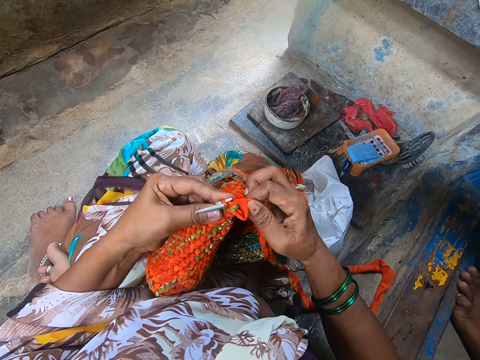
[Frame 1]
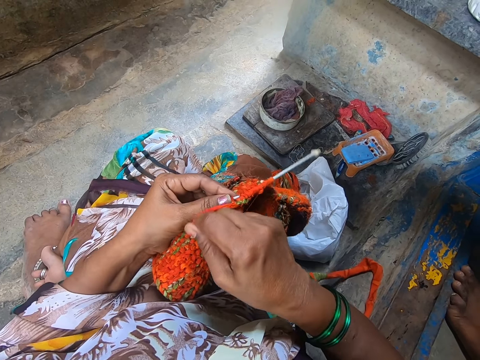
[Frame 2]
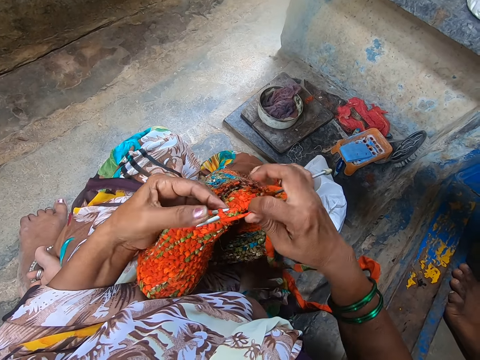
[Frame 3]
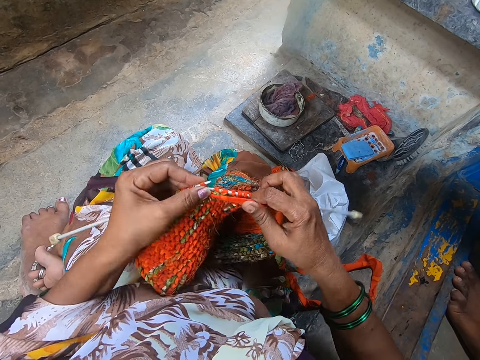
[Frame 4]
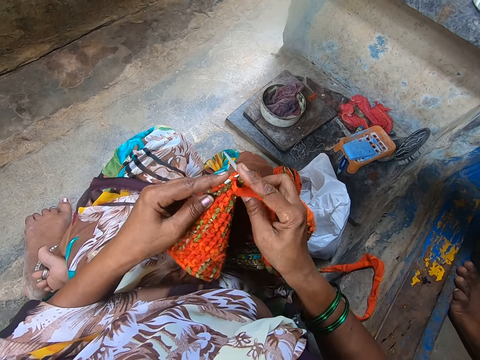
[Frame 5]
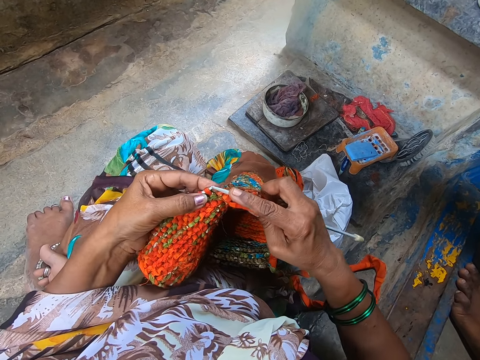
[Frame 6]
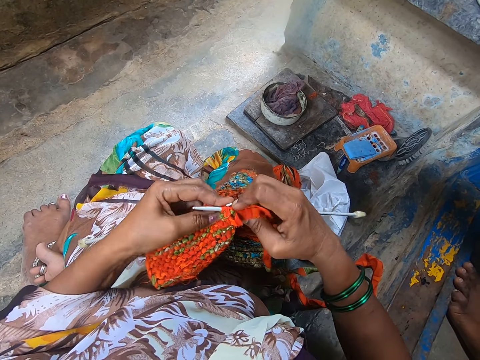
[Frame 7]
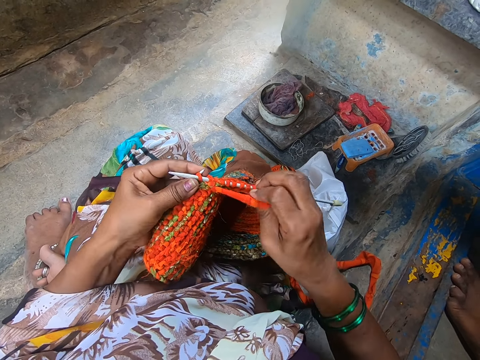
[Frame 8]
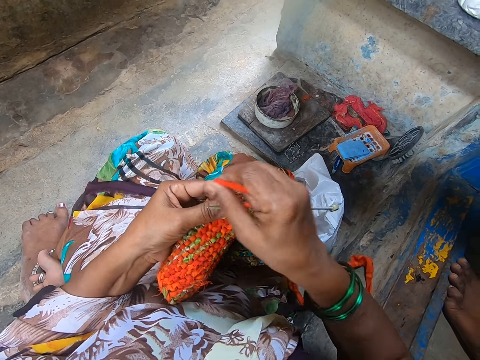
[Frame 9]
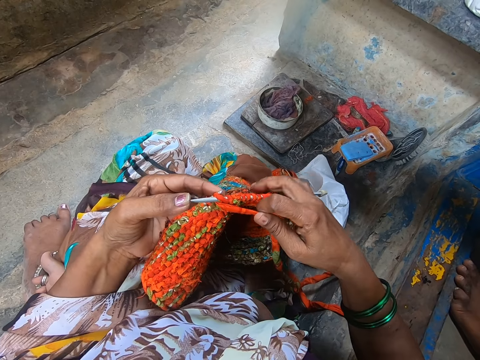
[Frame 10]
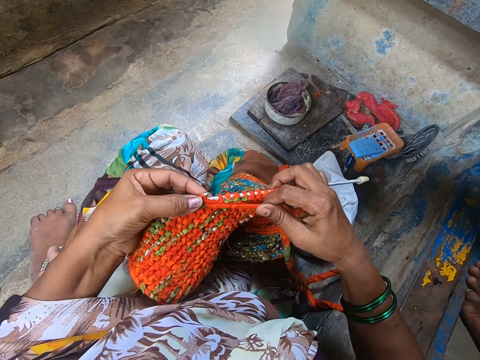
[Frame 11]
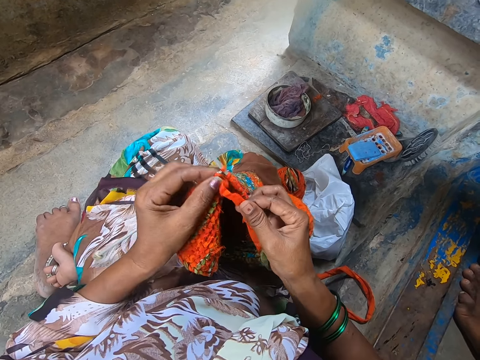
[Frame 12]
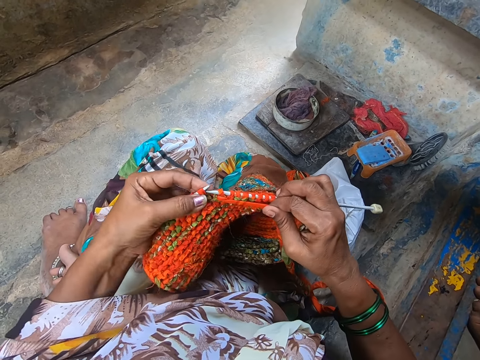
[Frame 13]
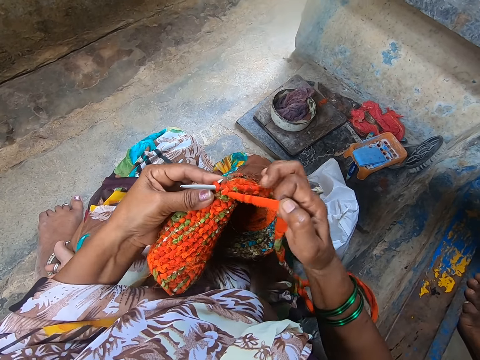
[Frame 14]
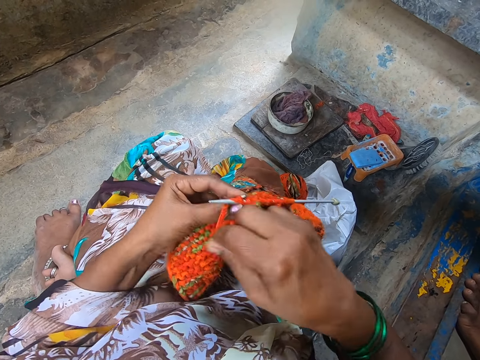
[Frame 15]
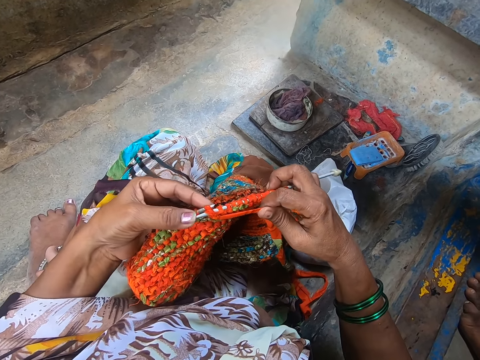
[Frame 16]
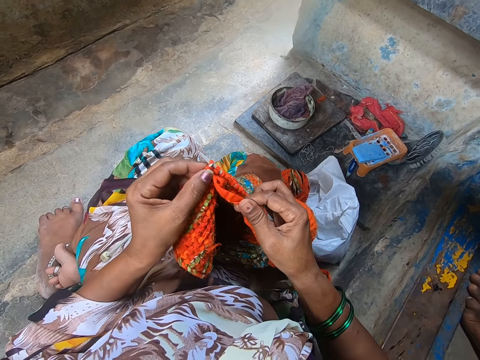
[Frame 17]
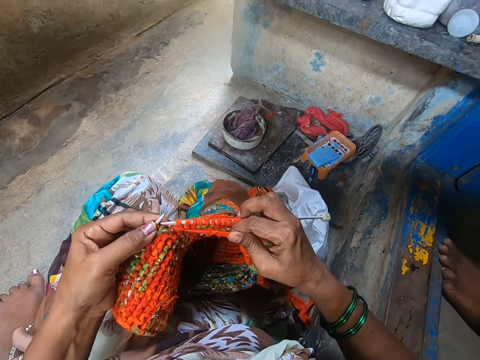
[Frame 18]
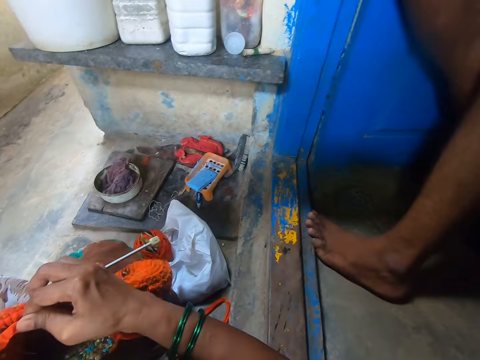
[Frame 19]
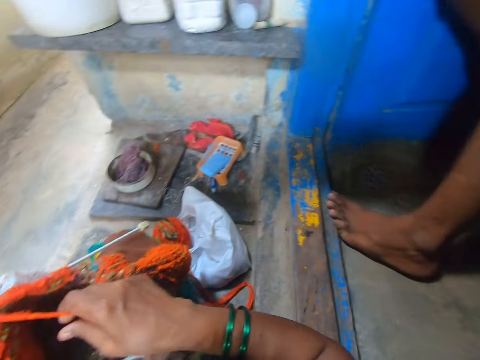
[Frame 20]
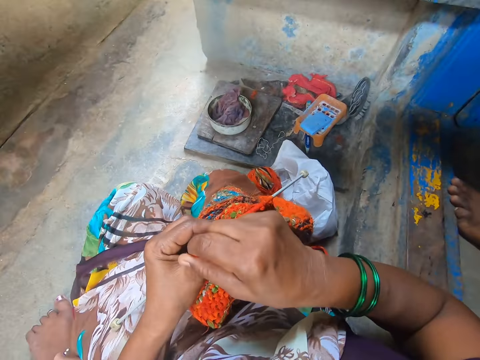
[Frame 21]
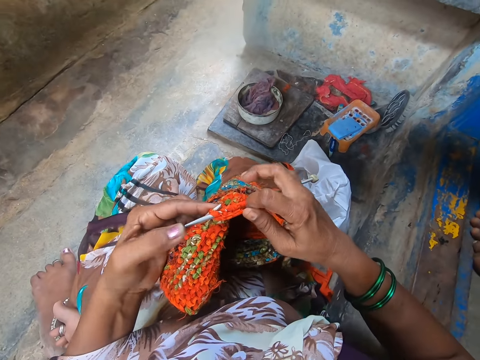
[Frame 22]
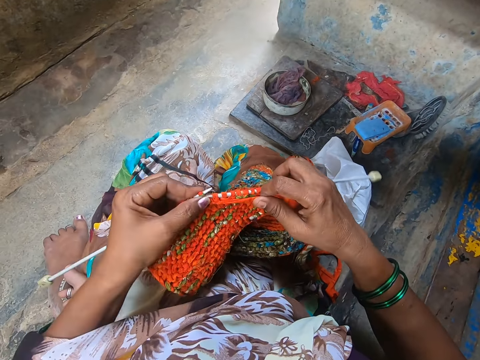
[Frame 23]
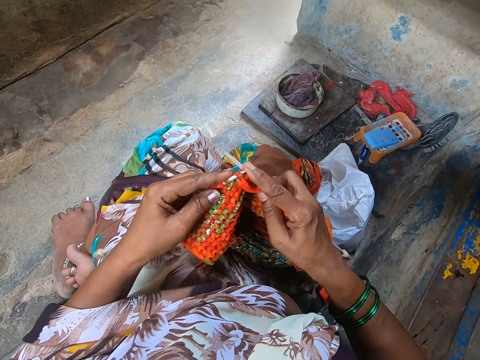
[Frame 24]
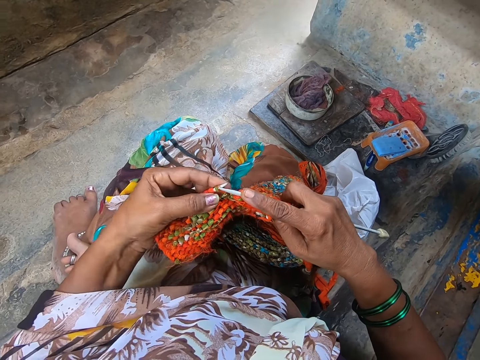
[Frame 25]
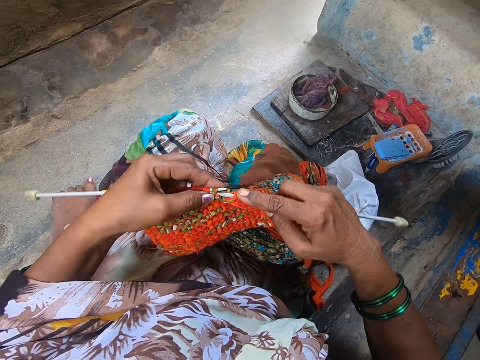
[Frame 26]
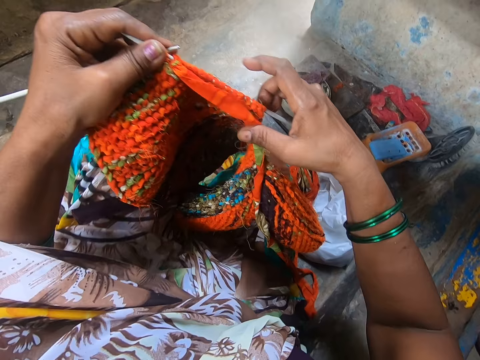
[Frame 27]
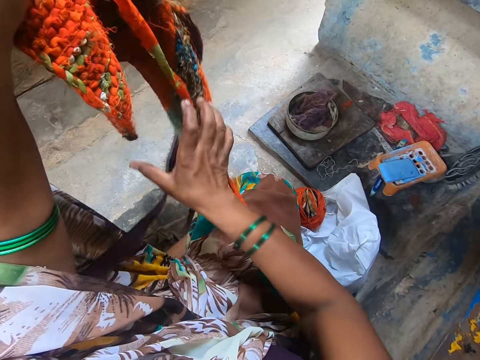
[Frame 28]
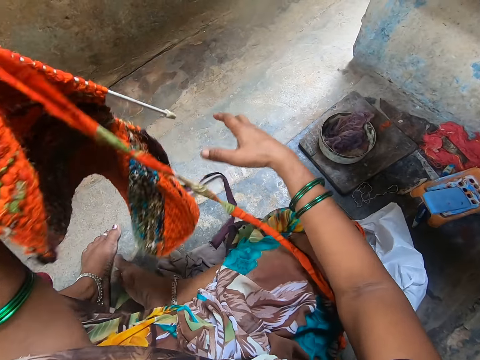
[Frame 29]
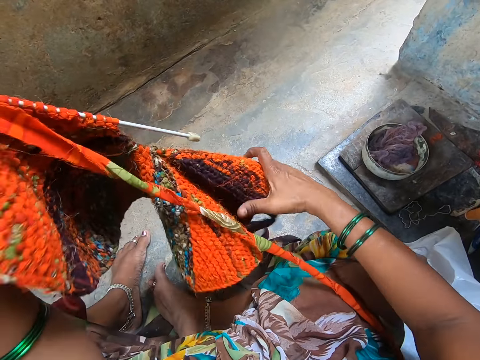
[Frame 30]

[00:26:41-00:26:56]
The camera wearer knits a fabric. They coil a knitting thread on a knitting needle. They knit the fabric. They coil the knitting thread on the knitting needle. They knit the fabric. They coil the knitting thread on the knitting needle. They knit the fabric. They coil the knitting thread on the knitting needle. They knit the fabric.

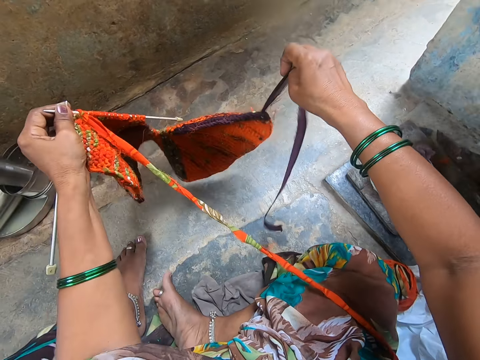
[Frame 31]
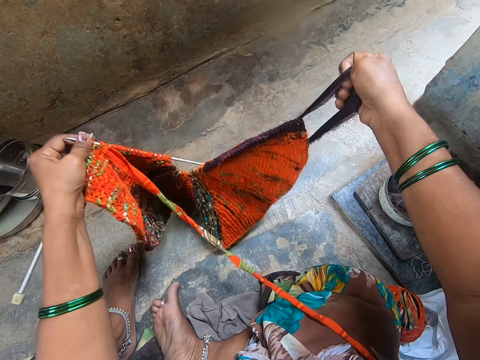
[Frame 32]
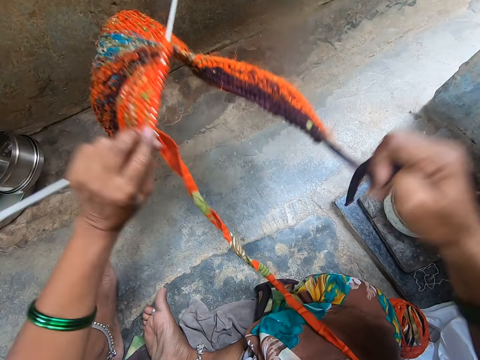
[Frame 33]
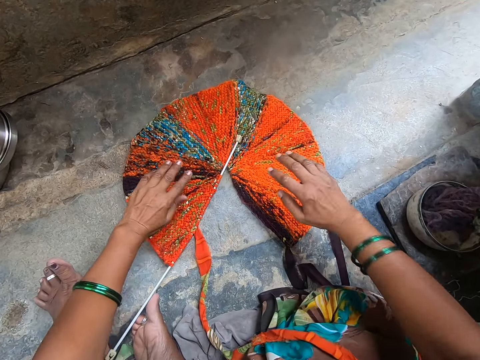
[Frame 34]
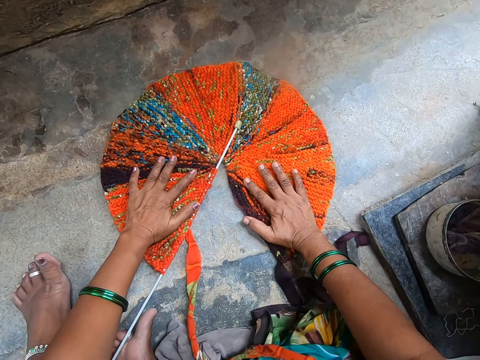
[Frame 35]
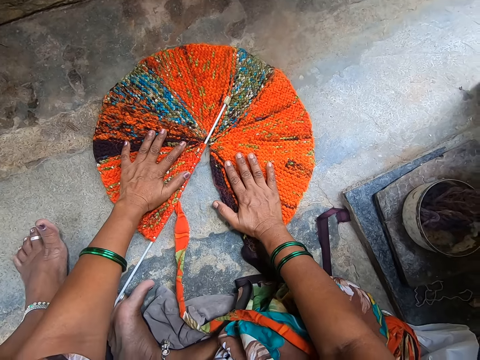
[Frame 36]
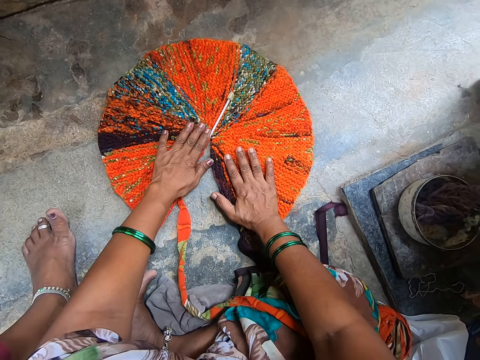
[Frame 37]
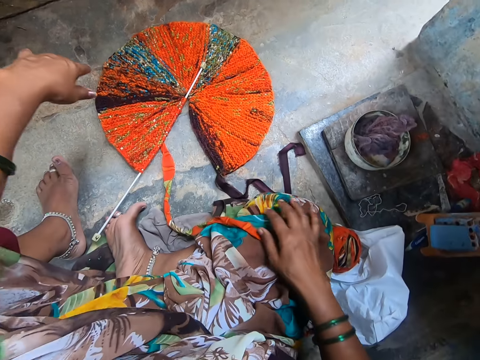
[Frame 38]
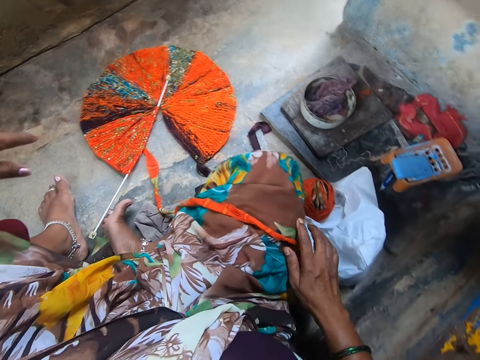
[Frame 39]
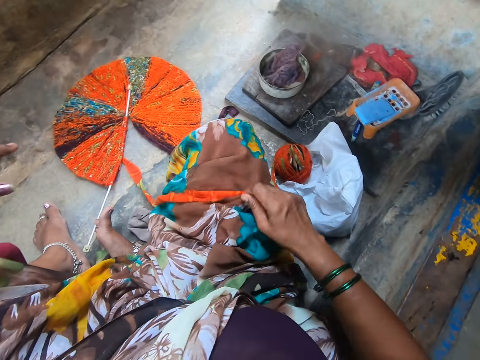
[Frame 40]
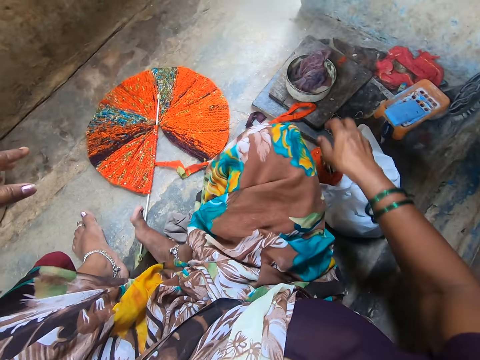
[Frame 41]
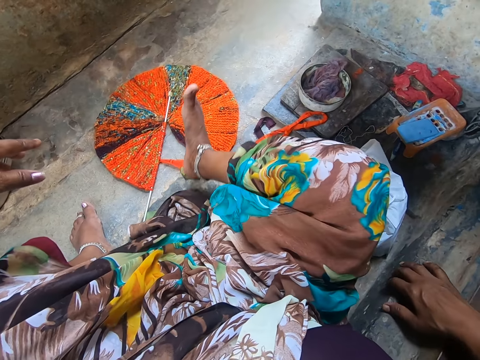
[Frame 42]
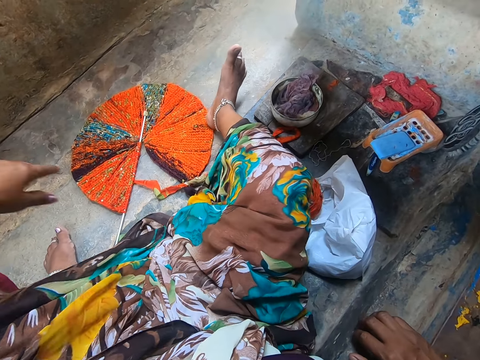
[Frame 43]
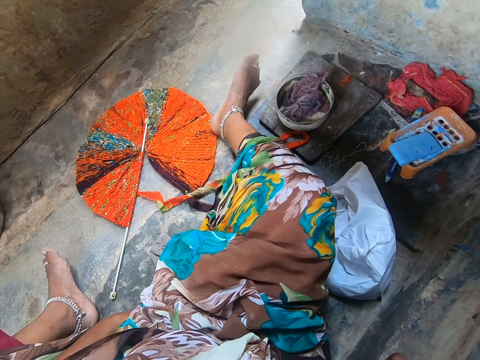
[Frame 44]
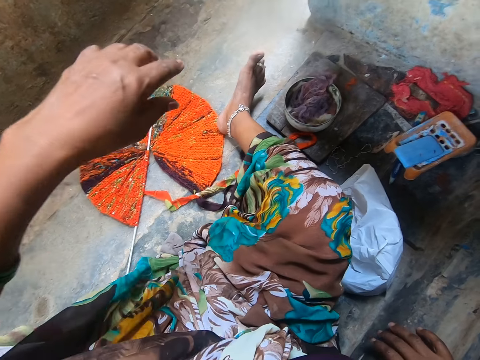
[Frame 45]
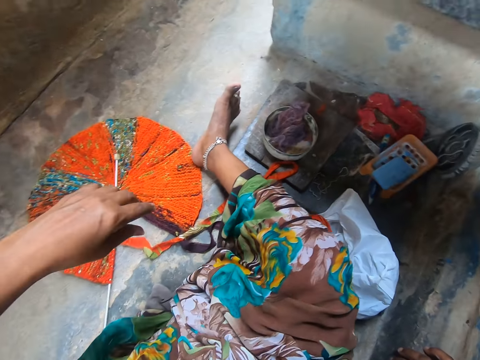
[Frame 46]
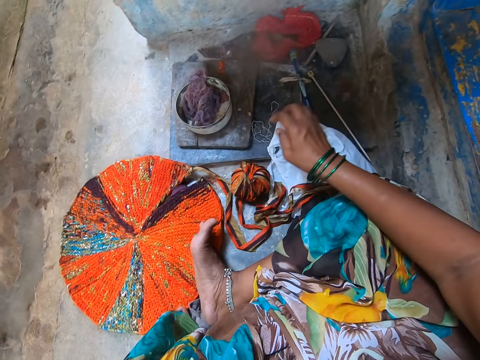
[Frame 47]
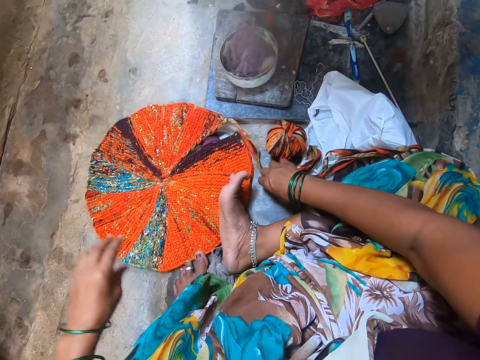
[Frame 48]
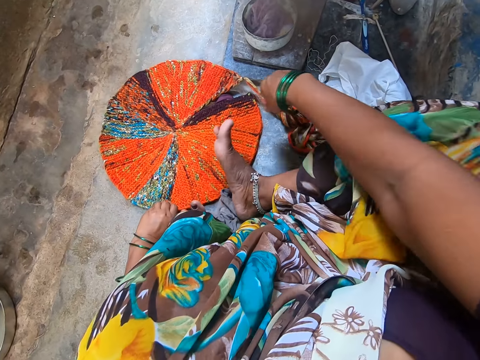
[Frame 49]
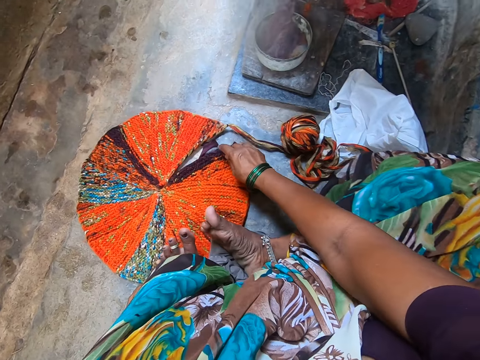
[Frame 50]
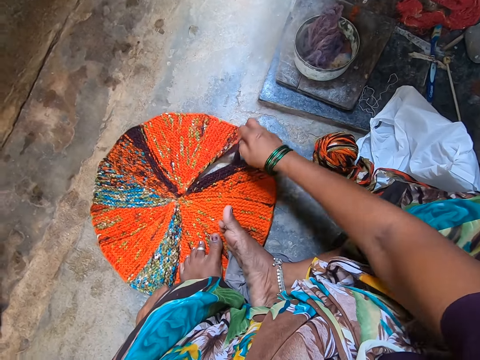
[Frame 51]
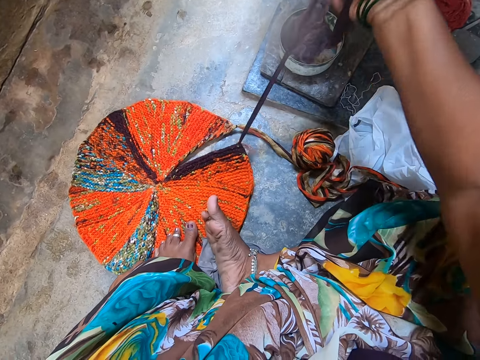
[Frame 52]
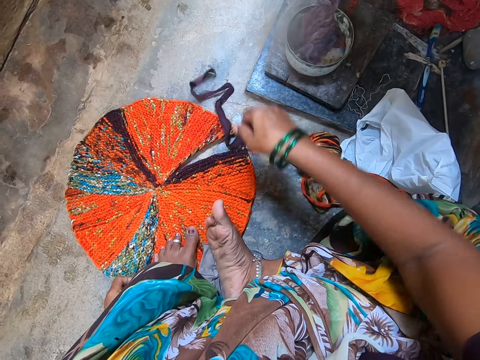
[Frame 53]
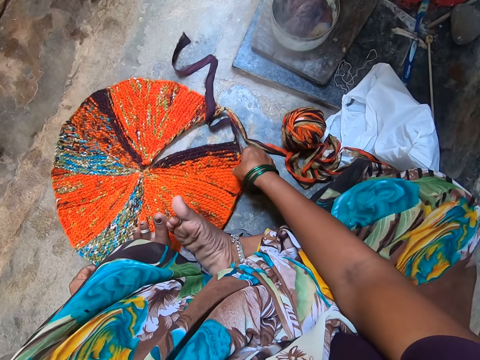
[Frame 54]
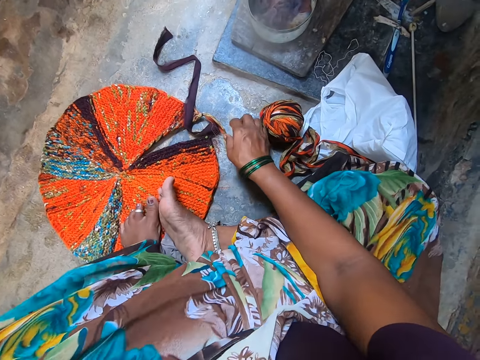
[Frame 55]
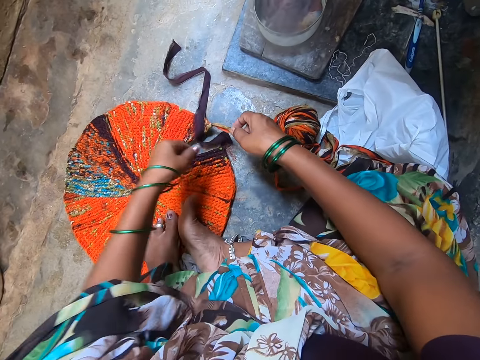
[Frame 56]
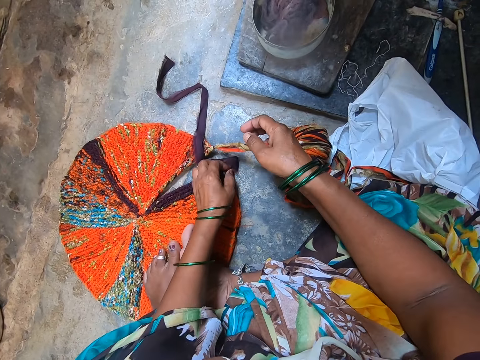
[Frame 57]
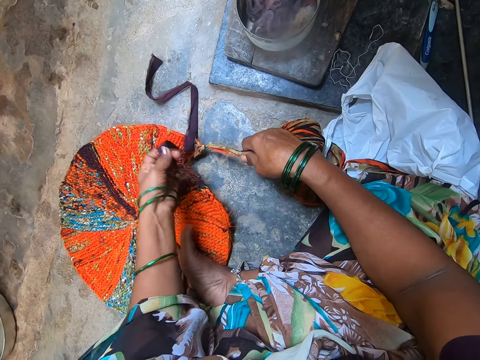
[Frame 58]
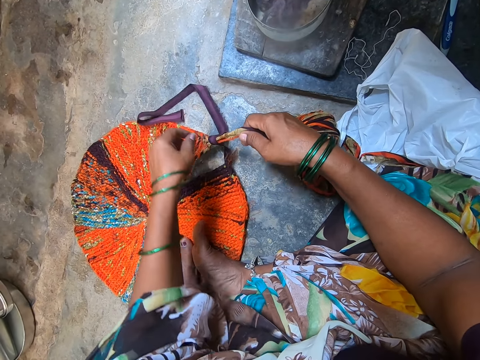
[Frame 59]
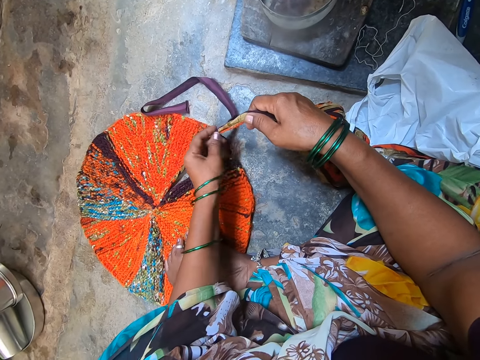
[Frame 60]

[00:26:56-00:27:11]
The camera wearer drops the fabric on the floor. They put the hands on the fabric on the floor. They drop the yarn or knitting thread on the floor. They move a leg. They put a knitting needle on the floor. They move the knitting thread on the floor. They pull the yarn from the fabric. They pick up the knitting thread. They move the fabric on the floor. They tie the yarn to finish the fabric. They pick up the knitting thread on the floor with hands.
